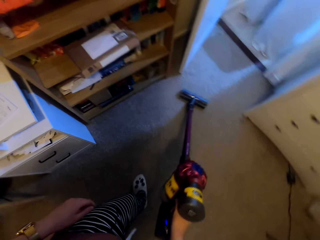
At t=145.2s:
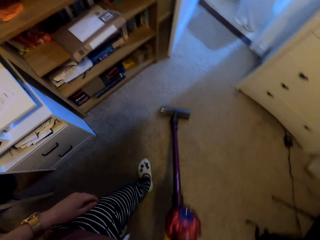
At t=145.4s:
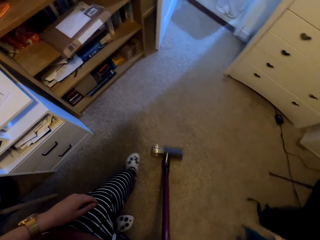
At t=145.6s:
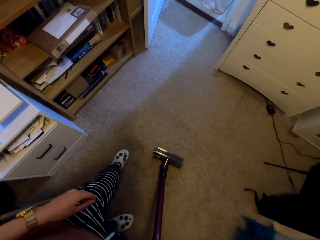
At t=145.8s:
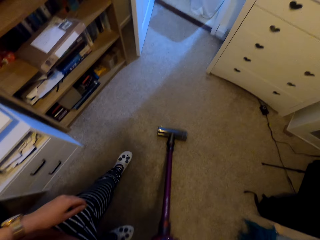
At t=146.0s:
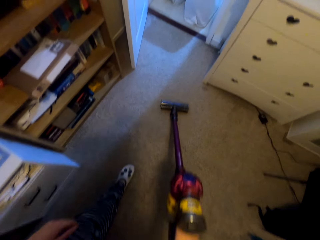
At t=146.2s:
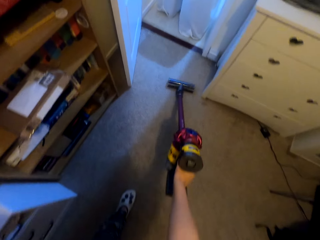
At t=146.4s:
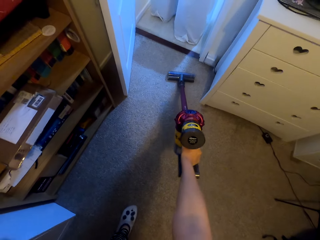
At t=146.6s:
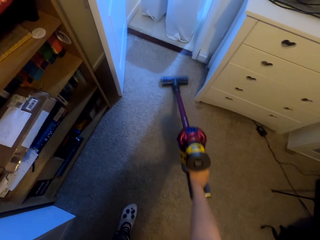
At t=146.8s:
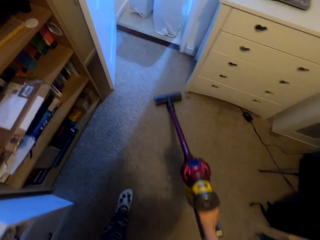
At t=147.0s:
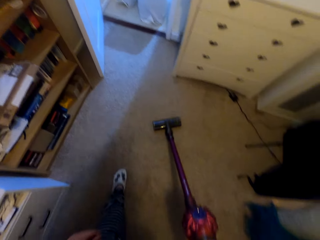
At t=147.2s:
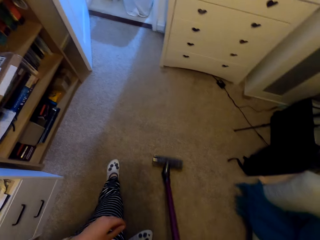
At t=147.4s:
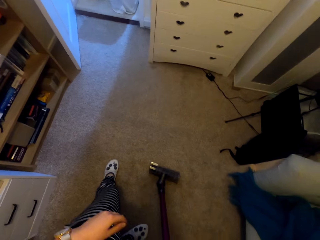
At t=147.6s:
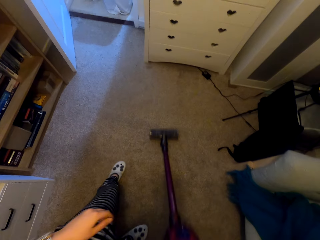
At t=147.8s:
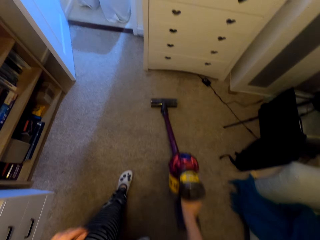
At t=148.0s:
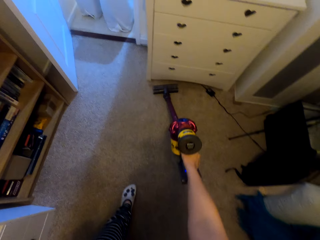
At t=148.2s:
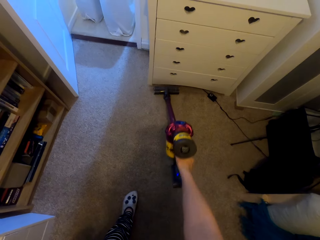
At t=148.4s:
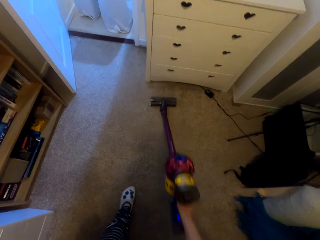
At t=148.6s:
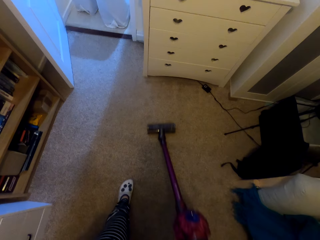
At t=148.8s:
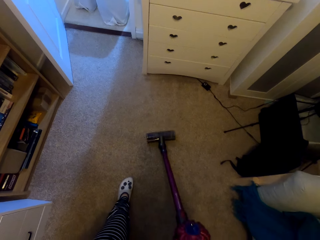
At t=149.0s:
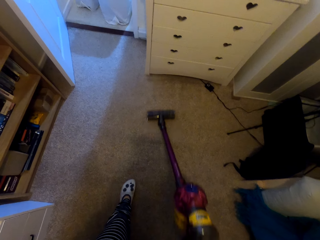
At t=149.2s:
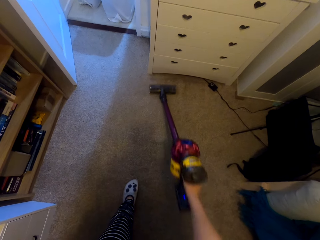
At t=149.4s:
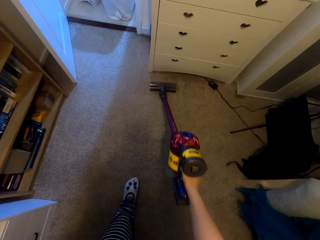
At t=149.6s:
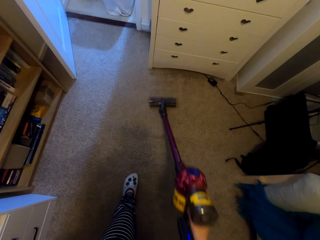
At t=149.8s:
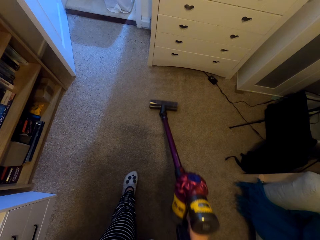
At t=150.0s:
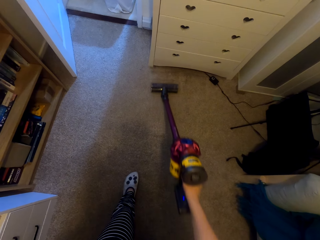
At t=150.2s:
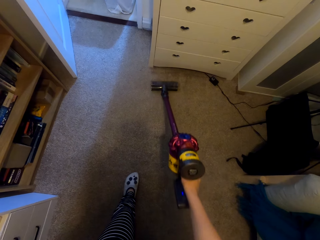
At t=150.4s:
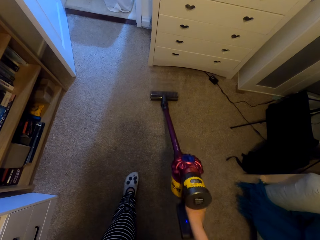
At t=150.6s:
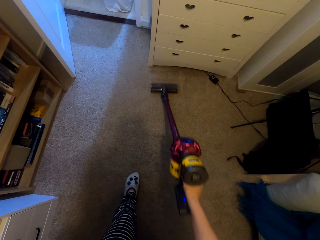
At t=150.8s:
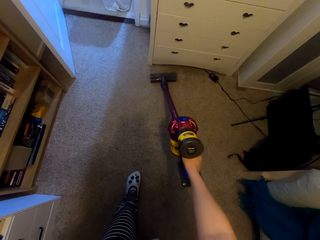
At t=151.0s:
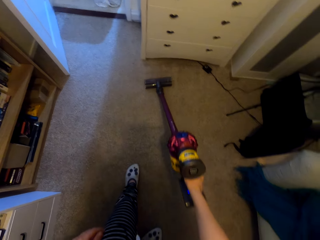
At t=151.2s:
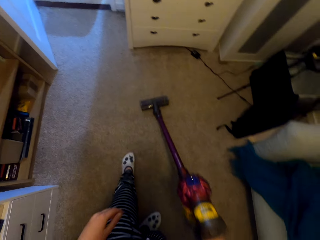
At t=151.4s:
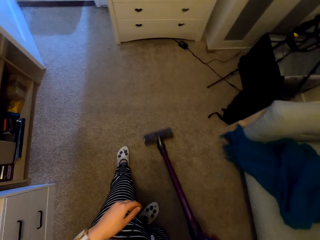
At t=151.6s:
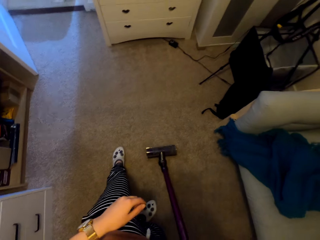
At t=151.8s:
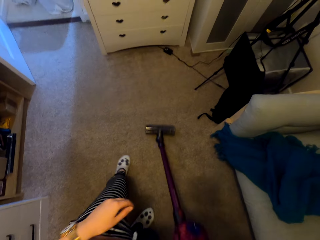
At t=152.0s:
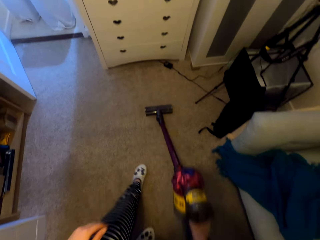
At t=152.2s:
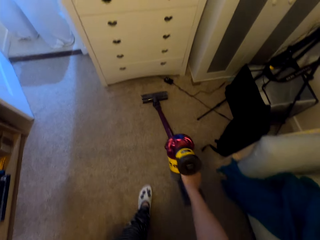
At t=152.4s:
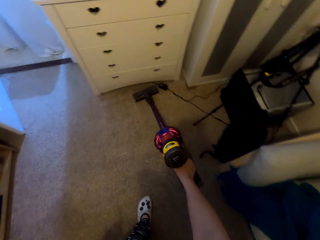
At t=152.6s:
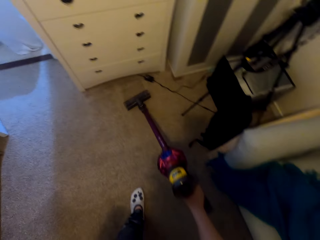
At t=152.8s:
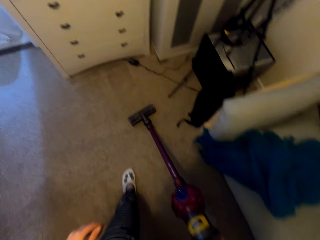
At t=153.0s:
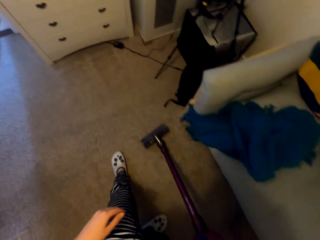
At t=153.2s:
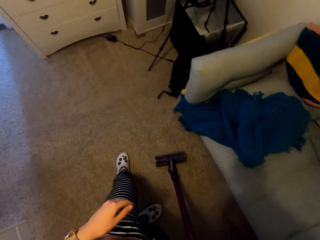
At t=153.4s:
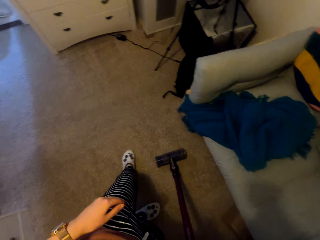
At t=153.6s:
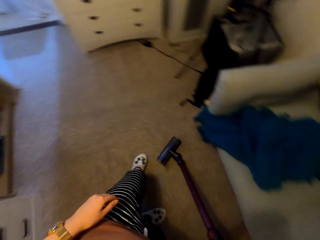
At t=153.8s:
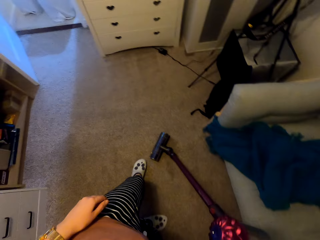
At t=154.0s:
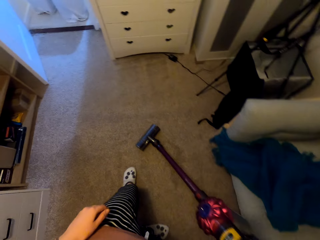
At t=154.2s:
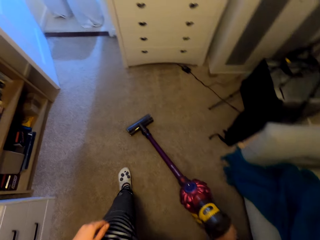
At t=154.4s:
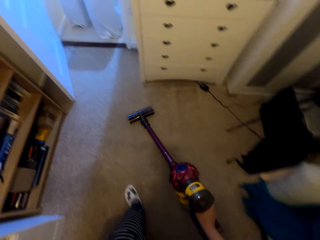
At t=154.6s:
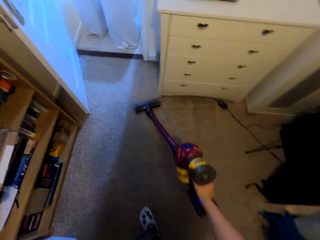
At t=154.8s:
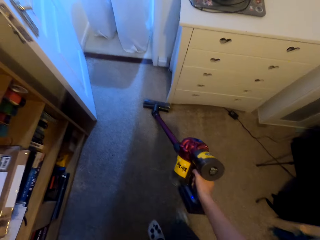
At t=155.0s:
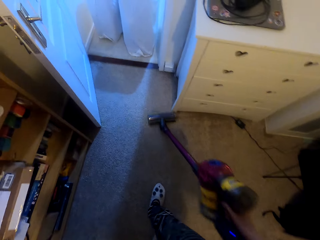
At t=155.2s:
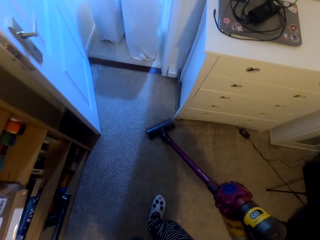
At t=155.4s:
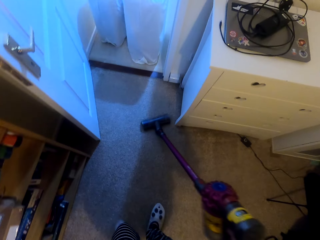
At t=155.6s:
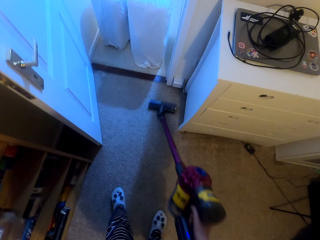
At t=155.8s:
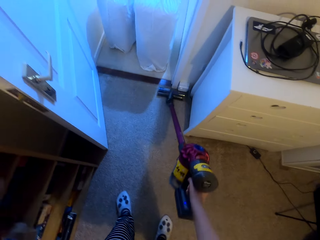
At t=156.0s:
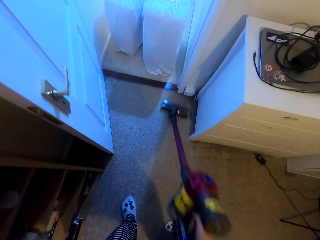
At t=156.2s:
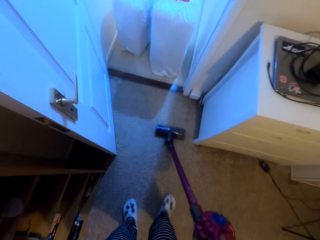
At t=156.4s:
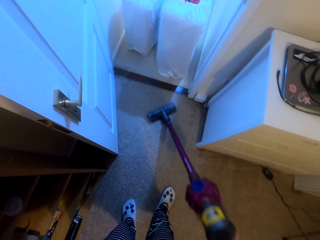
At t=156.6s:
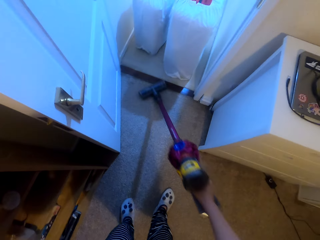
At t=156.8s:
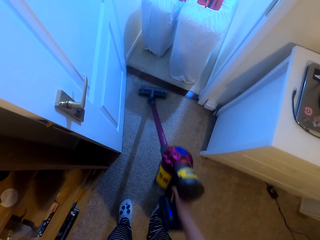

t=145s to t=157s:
The camera wearer cleans the floor with a vacuum cleaner repeatedly.

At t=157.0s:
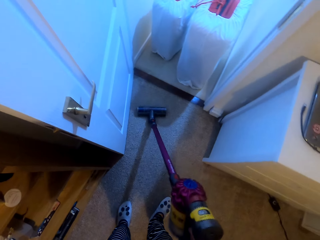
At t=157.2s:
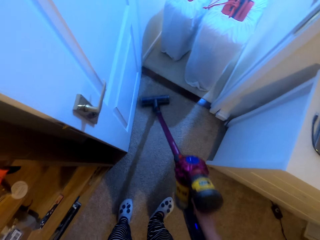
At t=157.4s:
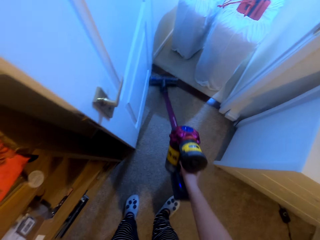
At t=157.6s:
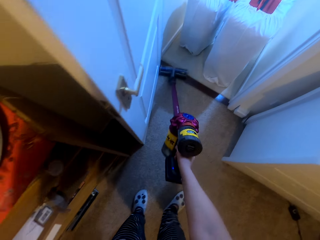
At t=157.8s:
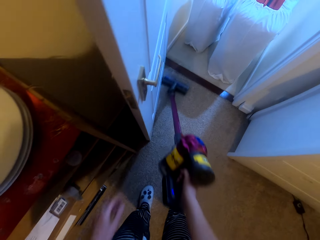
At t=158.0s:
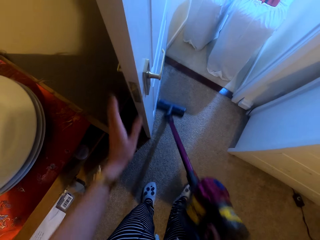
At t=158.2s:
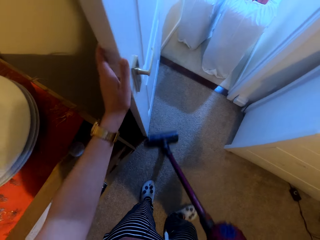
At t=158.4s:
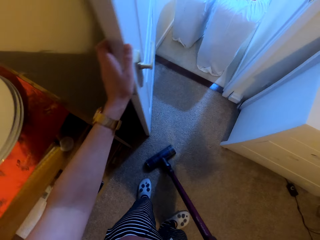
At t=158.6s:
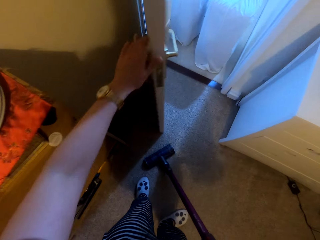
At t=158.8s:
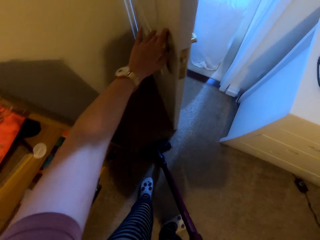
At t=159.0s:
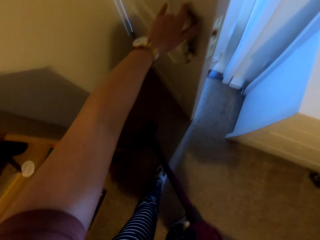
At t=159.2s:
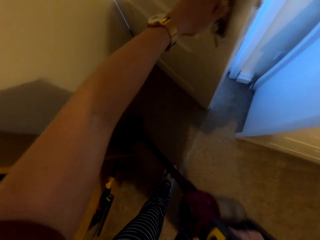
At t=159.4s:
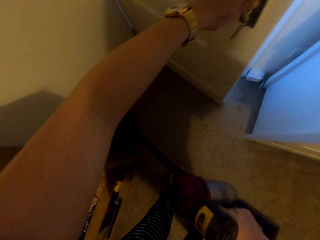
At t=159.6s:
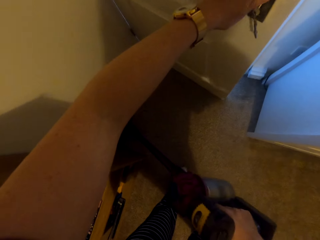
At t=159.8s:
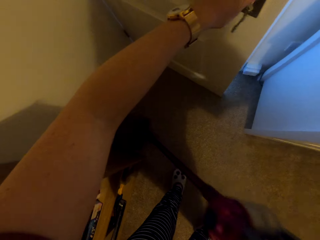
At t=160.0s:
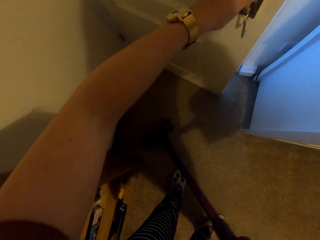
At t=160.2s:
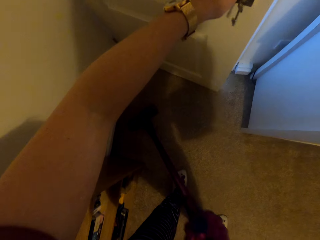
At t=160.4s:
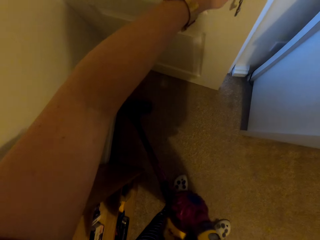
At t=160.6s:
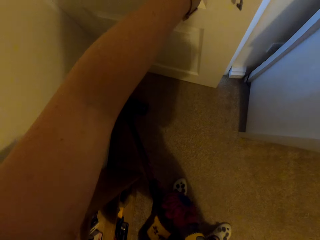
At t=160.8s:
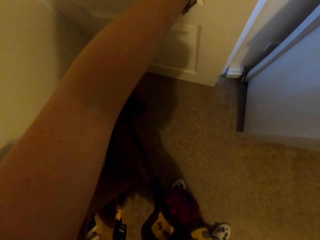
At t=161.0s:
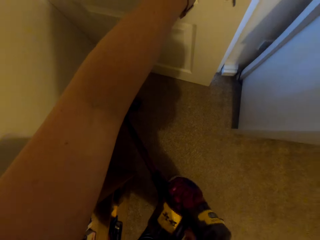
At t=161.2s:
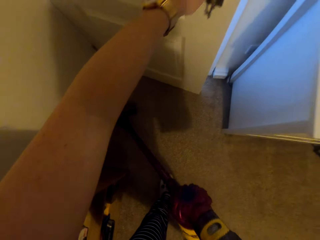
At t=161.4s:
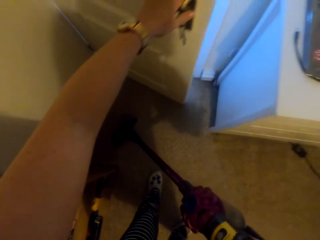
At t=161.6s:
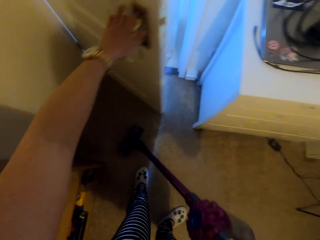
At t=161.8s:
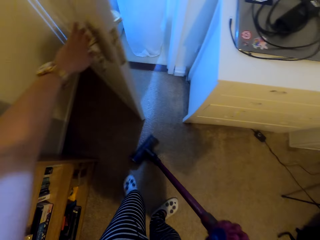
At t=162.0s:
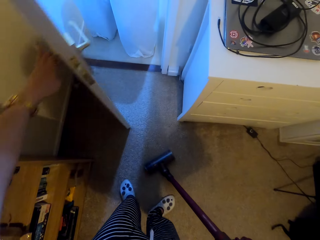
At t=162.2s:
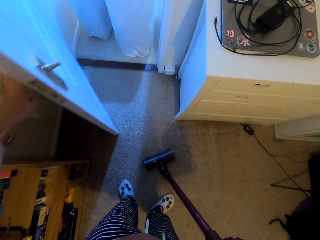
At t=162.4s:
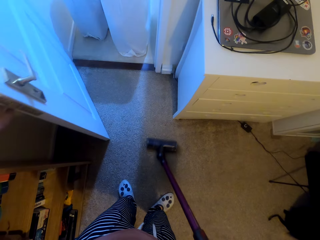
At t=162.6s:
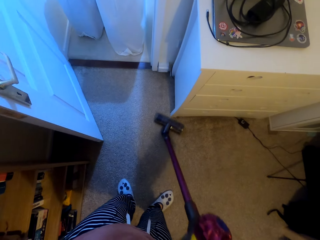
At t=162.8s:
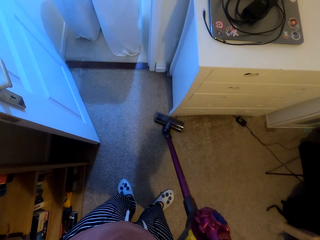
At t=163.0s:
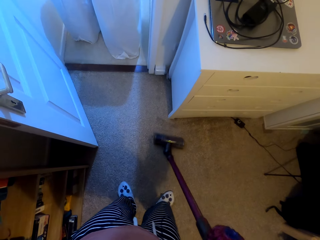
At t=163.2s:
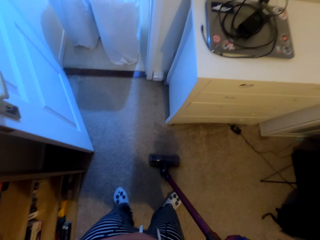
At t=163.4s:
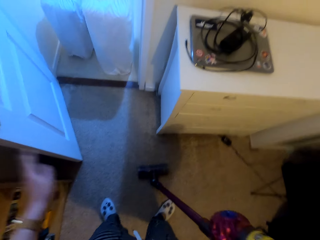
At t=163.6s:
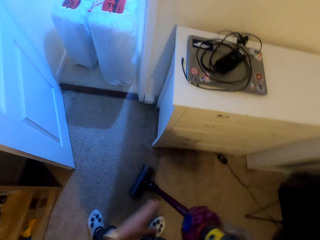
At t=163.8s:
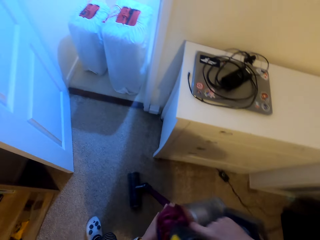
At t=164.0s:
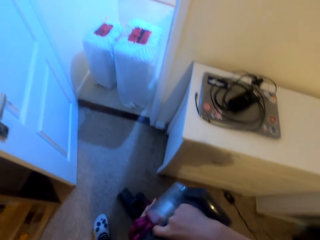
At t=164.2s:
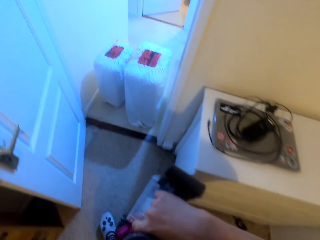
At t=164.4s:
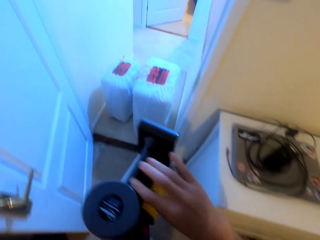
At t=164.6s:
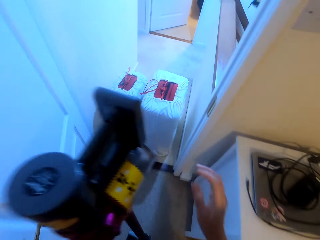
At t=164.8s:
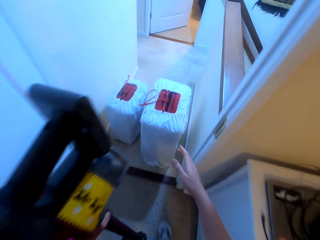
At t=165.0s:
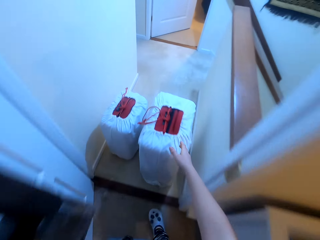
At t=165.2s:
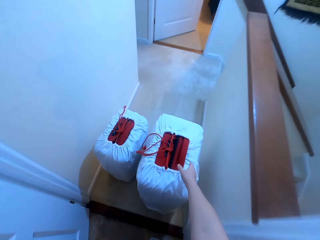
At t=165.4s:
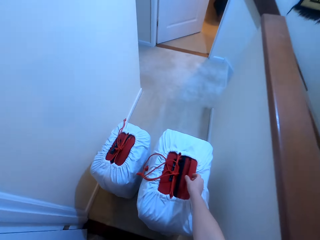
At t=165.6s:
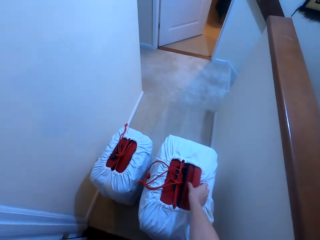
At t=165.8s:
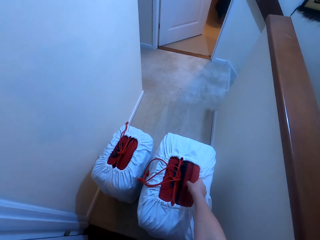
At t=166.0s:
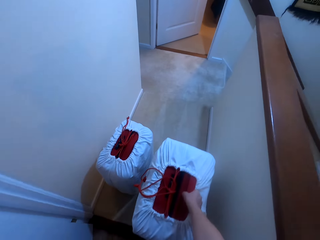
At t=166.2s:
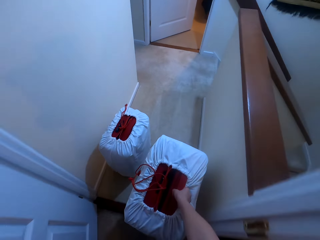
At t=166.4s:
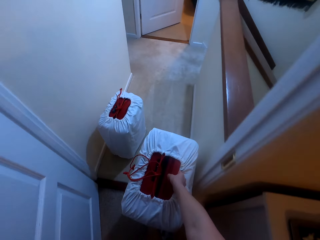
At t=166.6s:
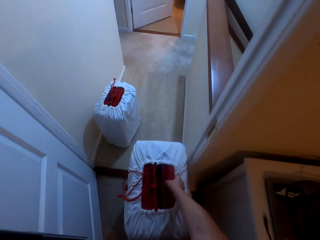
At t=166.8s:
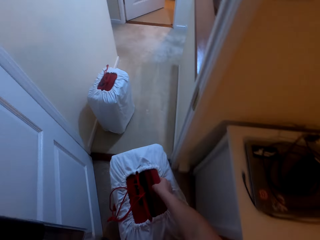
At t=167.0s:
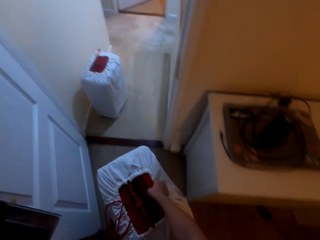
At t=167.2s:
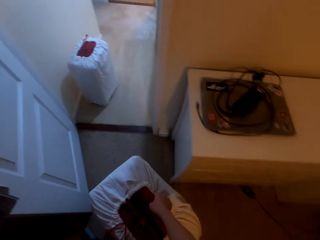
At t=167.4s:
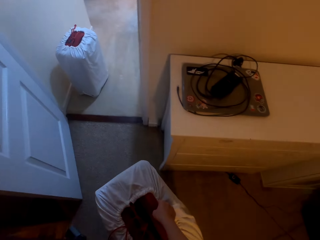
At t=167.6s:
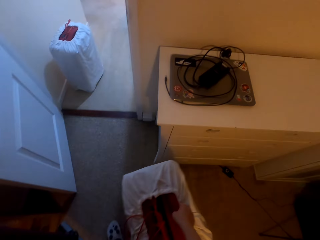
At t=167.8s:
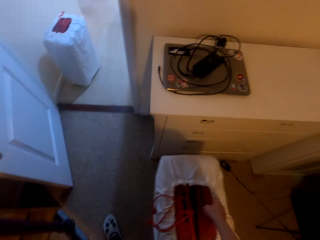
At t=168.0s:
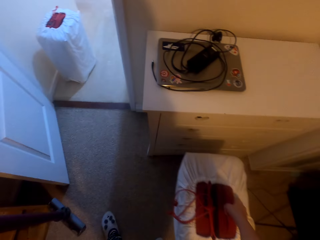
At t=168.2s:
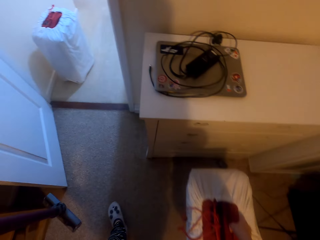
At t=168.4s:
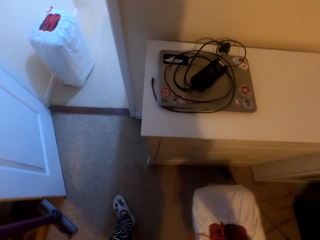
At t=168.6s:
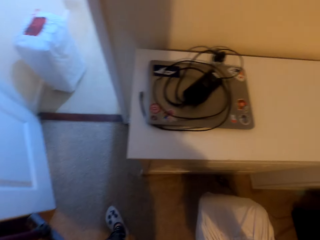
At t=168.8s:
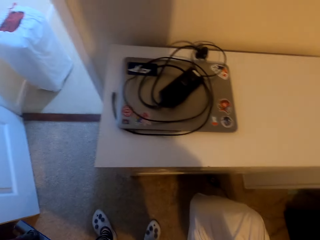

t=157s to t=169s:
The camera wearer cleans the floor with a vacuum cleaner. They close the door. They vacuum the room with the vacuum cleaner. They open the door. They vacuum the room with the vacuum cleaner. They lift the vacuum cleaner and walk around the room. They pick up a bag, pull the bag and put the bag on the floor.
